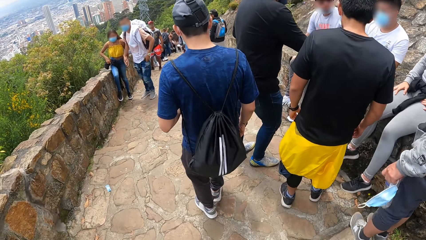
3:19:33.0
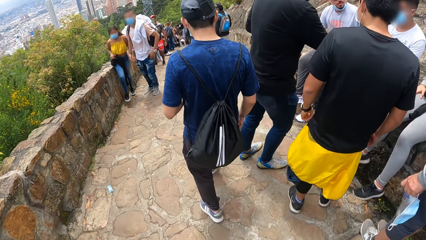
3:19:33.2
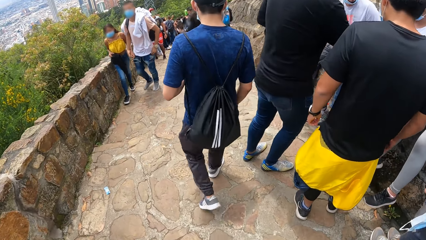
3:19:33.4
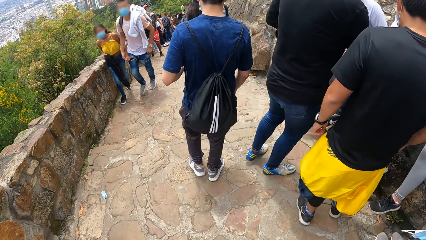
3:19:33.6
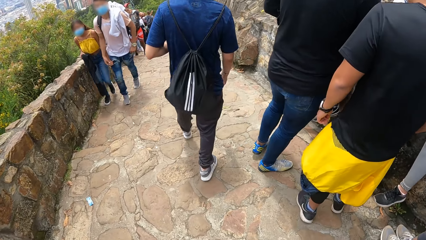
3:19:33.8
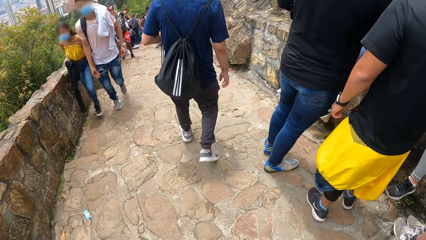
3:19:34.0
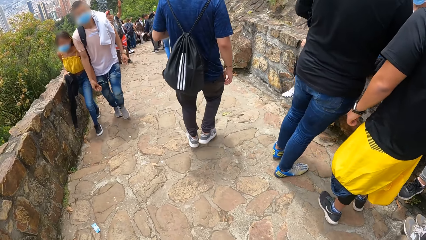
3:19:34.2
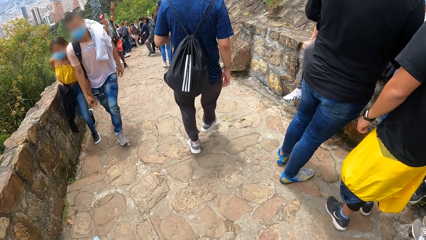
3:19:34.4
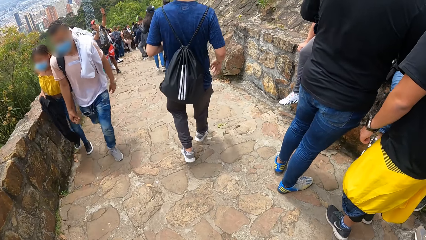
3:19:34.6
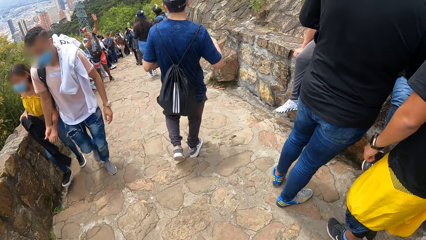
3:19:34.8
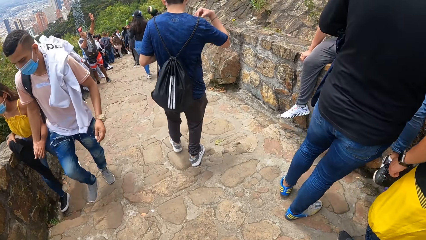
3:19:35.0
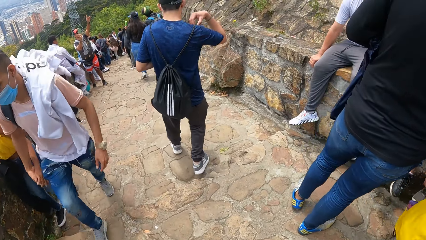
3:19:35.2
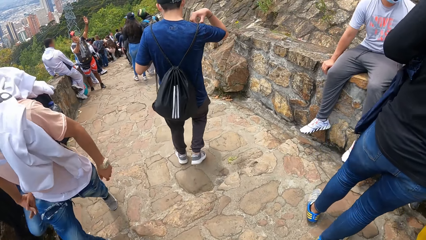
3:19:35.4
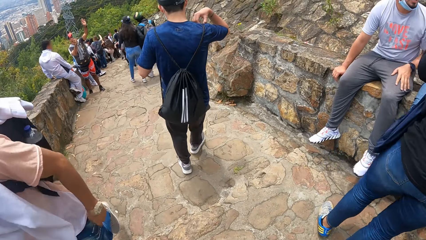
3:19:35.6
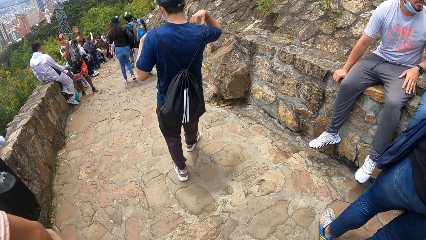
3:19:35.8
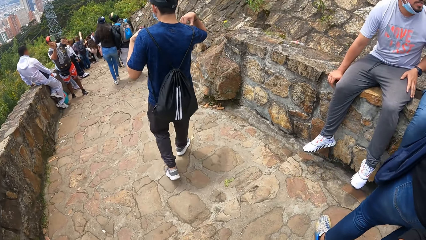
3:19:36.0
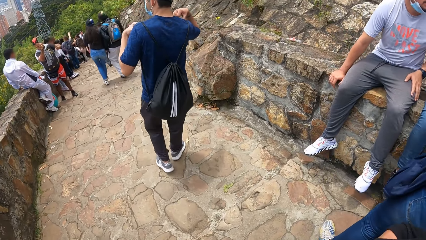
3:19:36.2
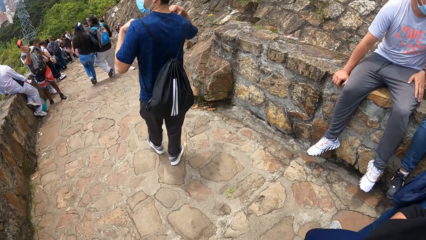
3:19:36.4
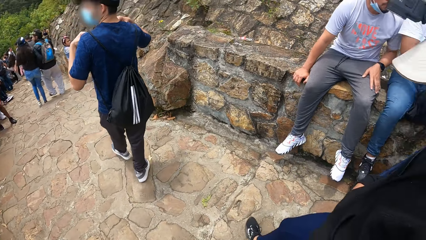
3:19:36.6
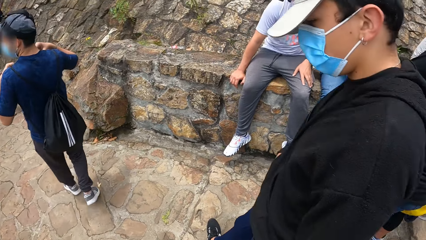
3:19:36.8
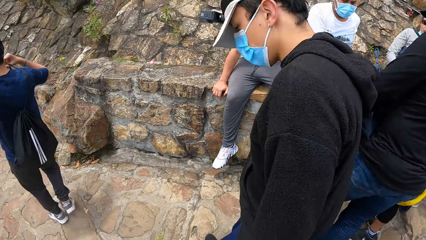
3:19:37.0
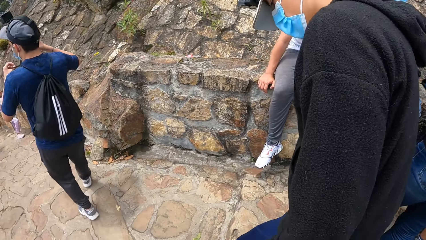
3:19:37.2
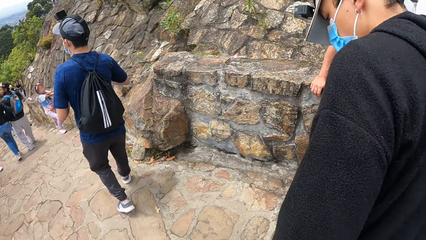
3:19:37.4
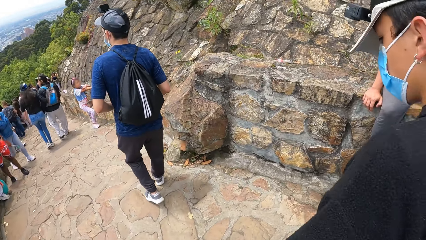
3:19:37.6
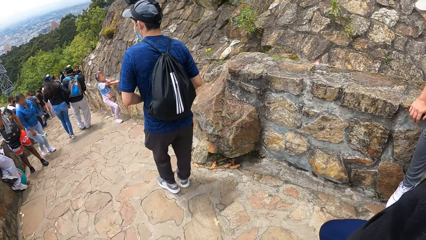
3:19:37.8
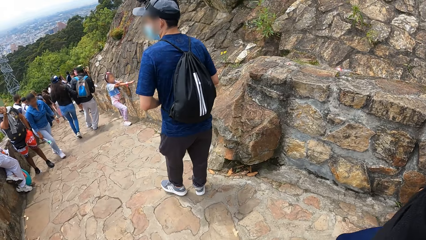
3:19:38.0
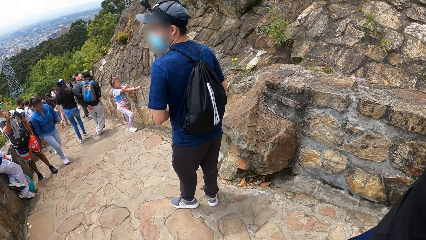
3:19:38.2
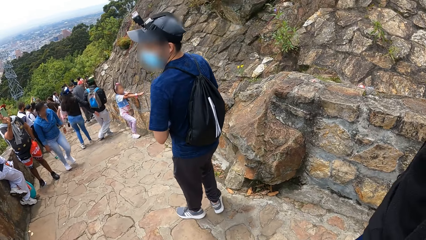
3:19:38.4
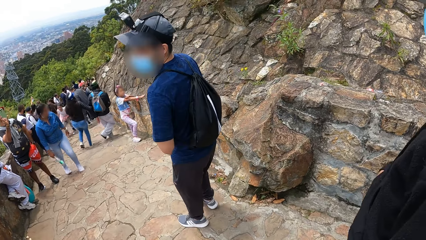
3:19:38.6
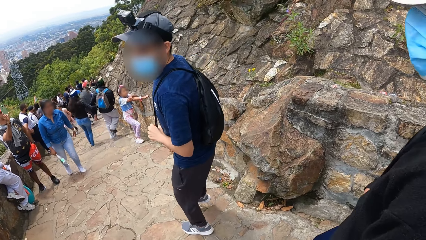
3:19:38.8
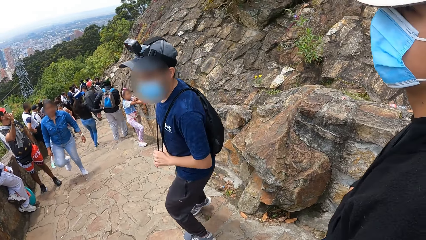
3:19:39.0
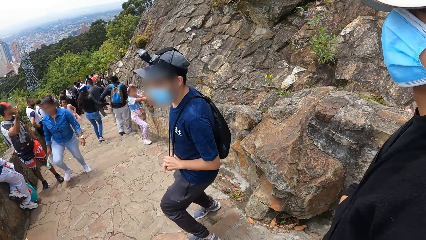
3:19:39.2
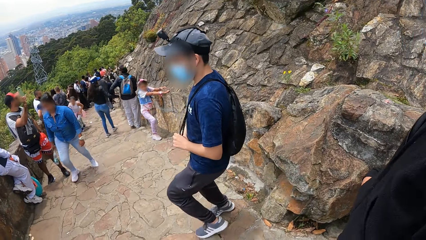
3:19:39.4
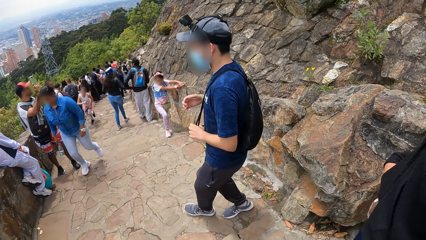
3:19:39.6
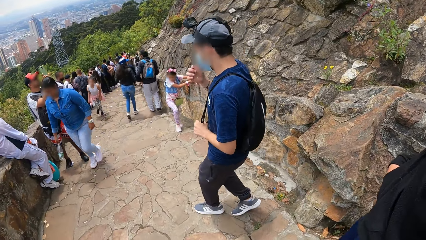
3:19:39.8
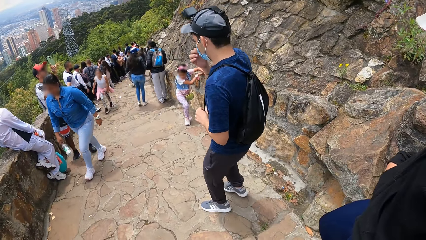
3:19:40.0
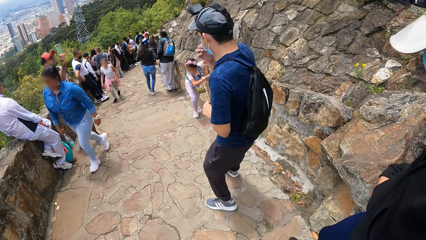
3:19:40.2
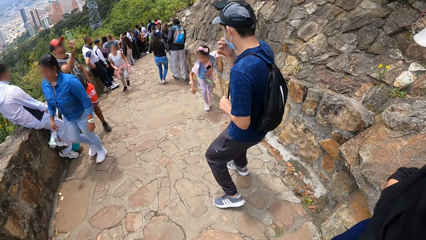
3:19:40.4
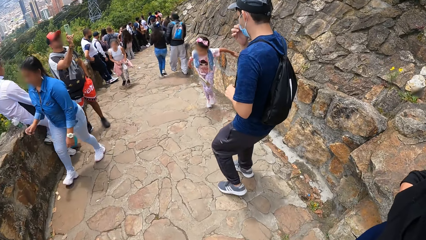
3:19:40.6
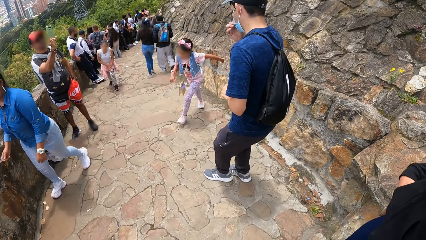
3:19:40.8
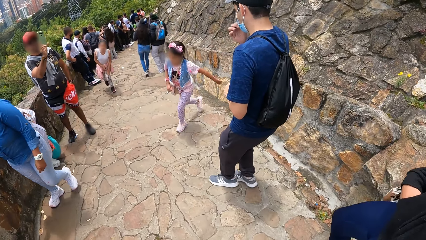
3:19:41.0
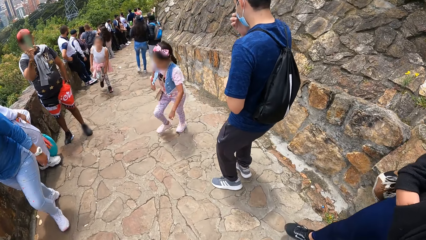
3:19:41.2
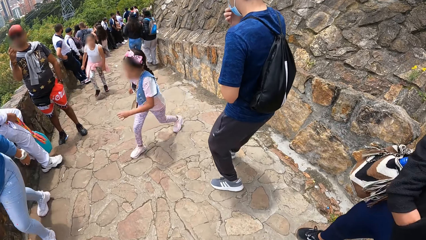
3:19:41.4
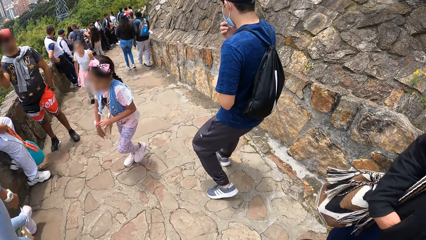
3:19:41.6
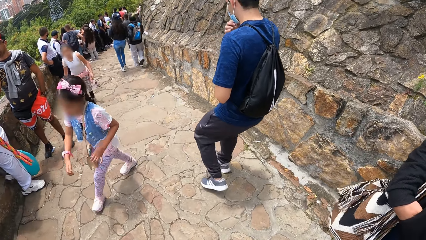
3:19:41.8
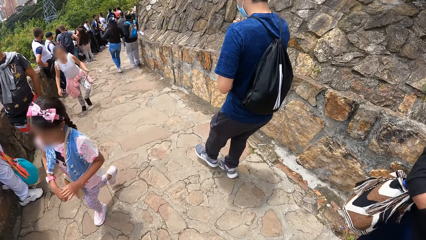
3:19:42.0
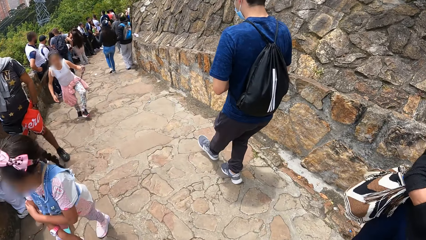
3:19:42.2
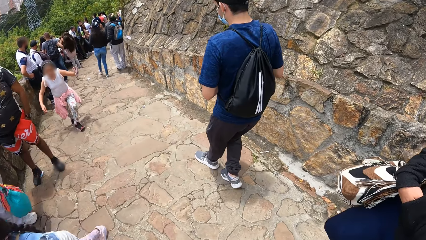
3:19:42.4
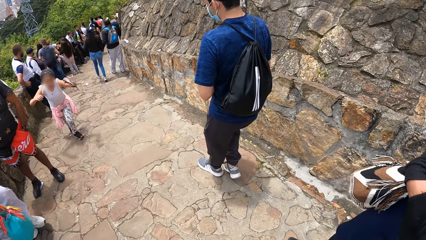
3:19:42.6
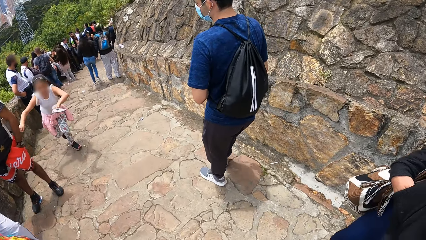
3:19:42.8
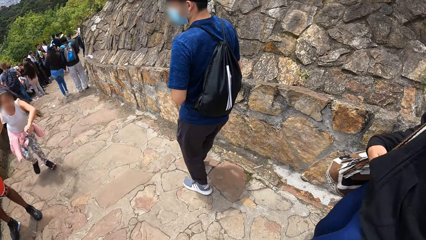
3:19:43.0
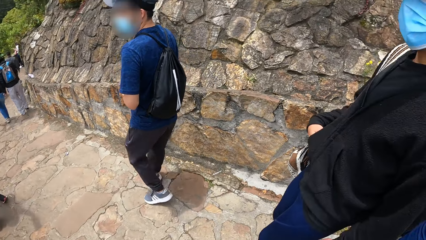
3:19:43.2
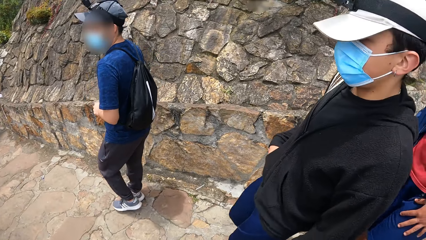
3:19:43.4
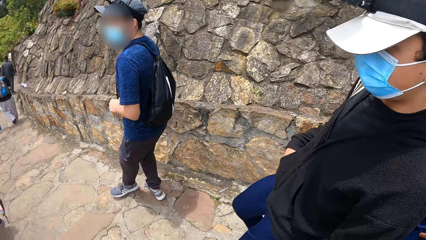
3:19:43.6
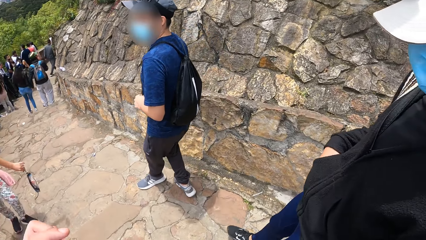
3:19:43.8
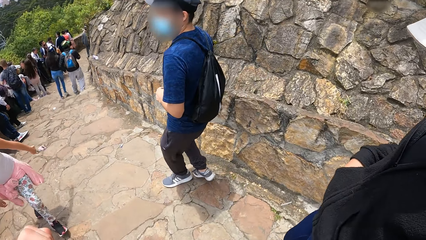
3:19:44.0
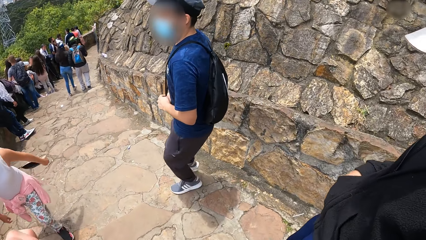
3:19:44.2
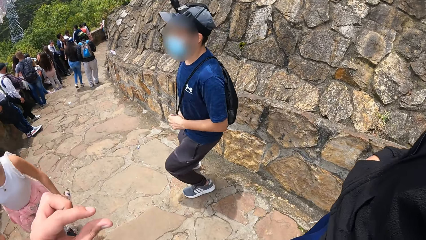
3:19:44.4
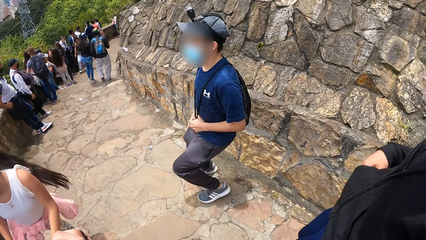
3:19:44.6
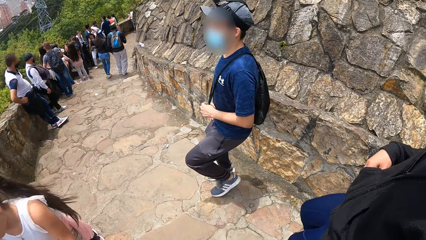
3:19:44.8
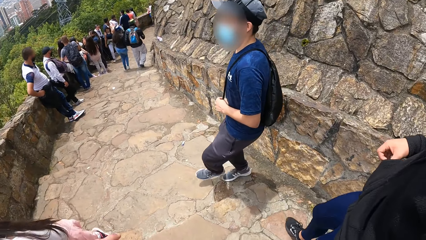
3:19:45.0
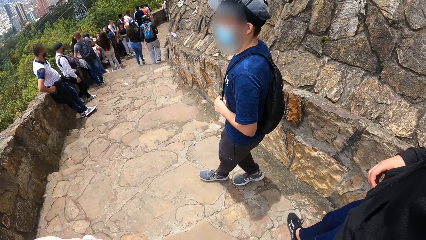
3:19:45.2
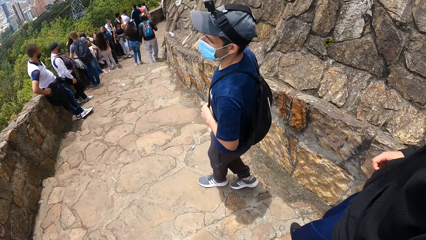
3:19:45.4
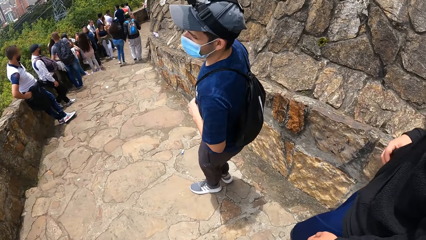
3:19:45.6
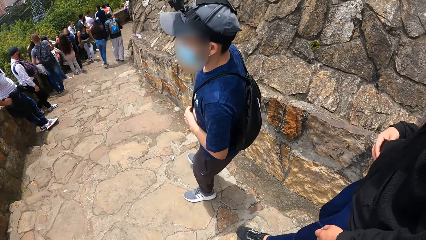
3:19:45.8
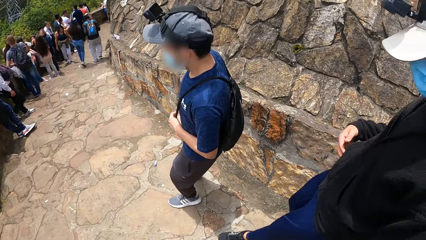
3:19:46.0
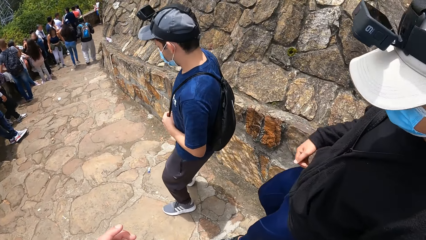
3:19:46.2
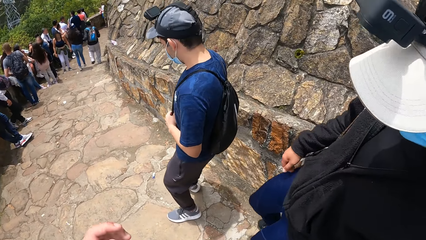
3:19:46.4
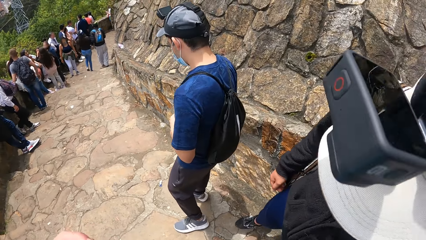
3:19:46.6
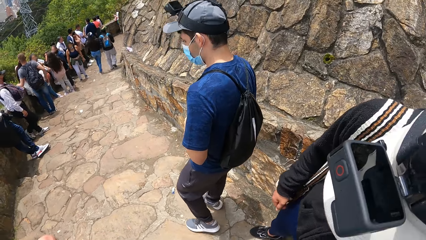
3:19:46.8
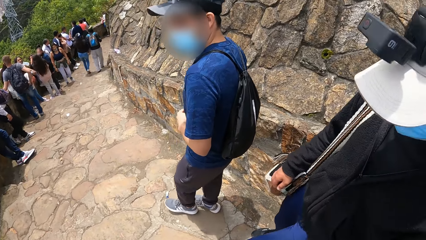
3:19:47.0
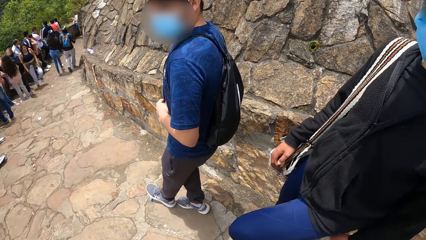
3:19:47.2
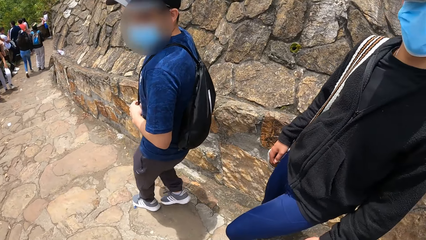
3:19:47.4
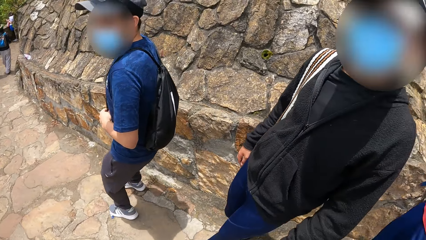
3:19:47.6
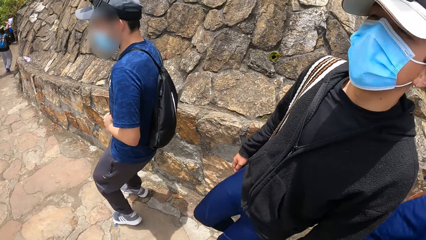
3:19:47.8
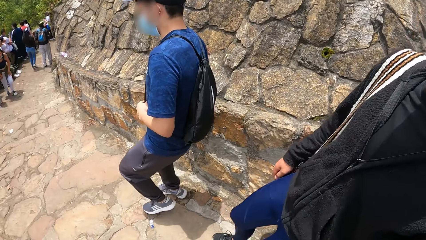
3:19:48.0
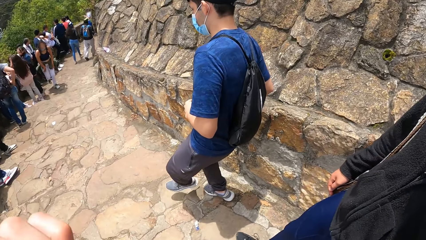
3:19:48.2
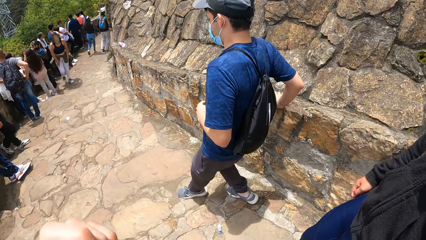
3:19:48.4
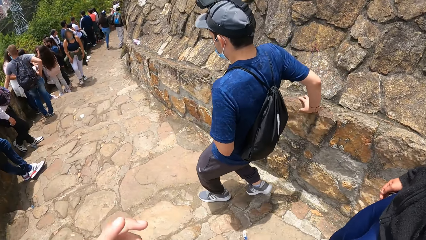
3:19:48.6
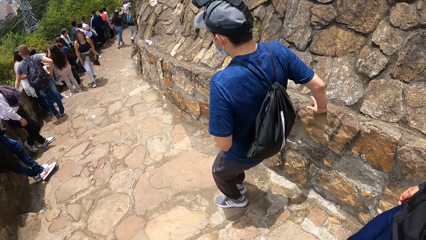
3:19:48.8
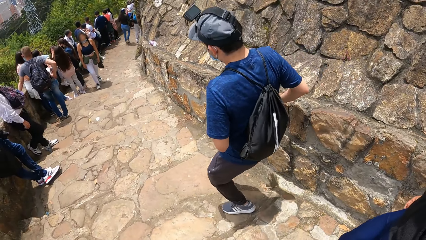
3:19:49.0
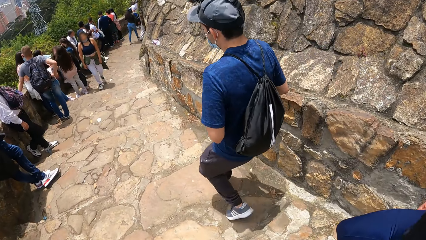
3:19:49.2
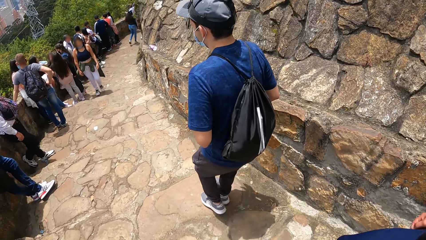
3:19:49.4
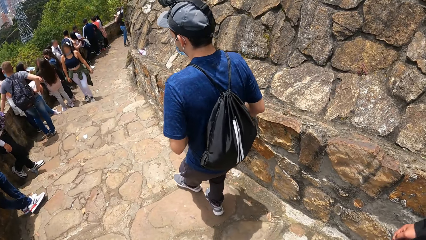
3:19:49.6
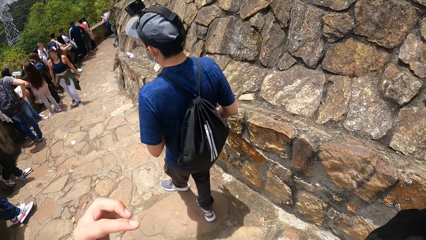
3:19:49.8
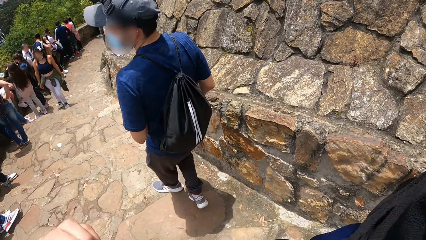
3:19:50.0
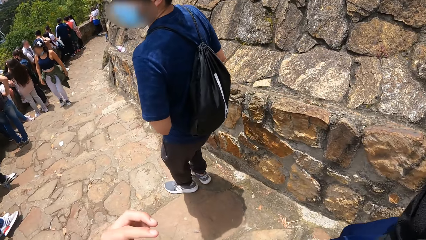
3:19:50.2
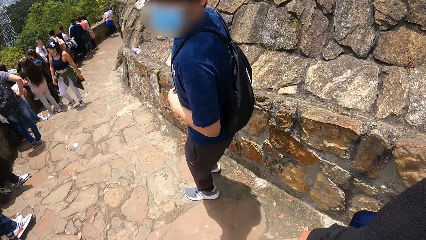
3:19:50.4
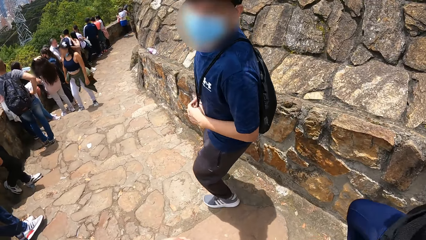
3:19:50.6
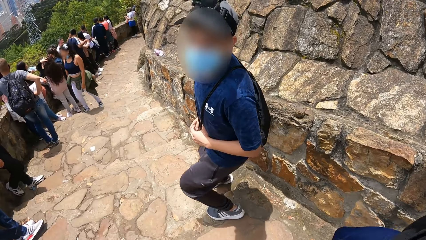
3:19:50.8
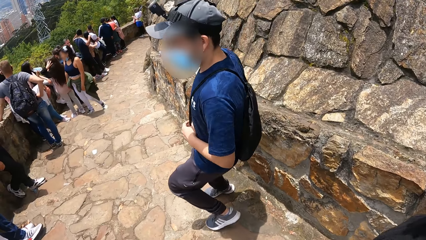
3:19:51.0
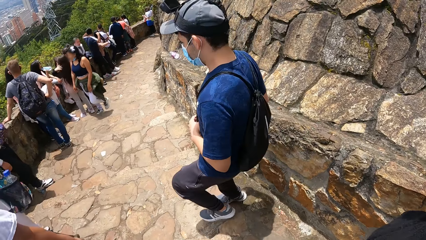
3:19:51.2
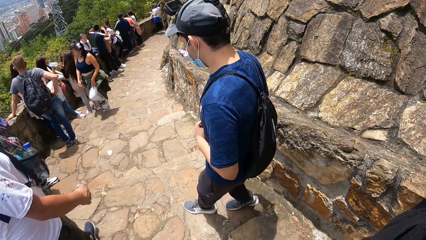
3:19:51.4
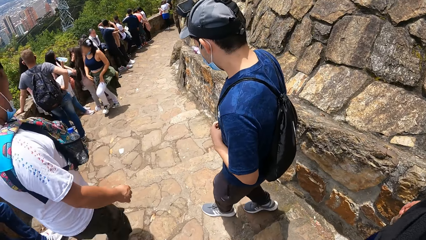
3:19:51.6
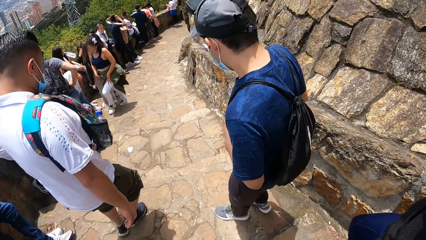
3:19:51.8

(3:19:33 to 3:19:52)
A man adjusts the bag from his shoulders. The camera wearer looks at another man. The first man looks around. The first man touches his face with his right hand. The camera wearer sways the left hand. The first man touches the wall with his right hand. The camera wearer sways the left hand. They raise the right hand. The first man looks around.
